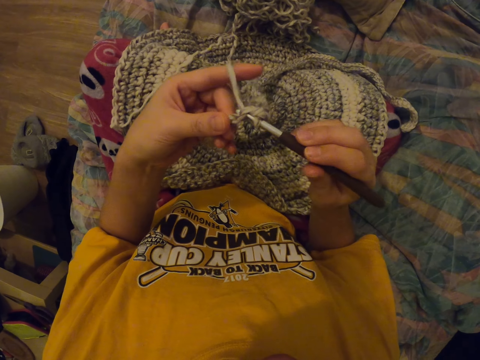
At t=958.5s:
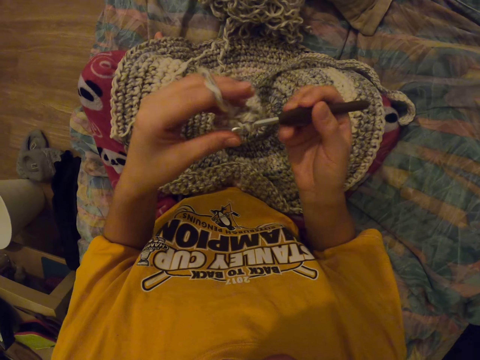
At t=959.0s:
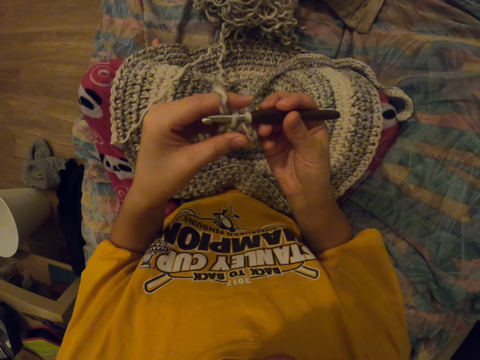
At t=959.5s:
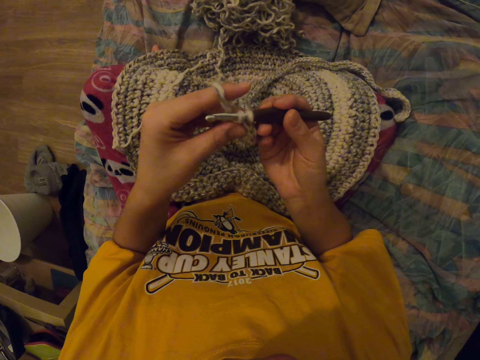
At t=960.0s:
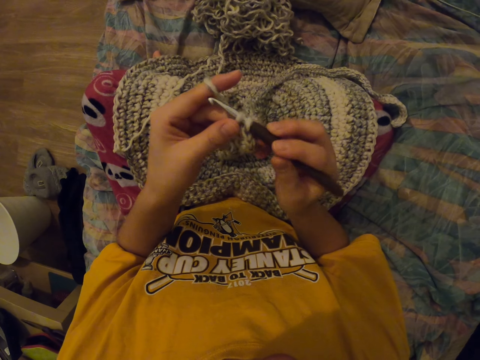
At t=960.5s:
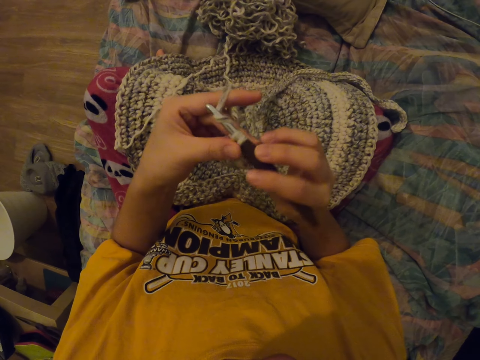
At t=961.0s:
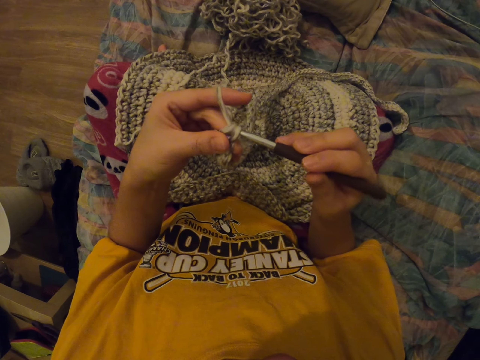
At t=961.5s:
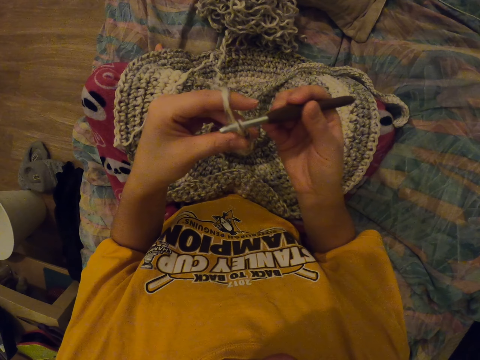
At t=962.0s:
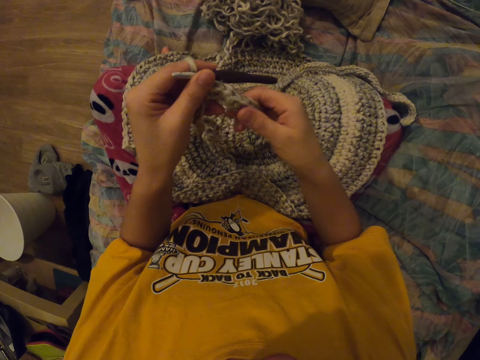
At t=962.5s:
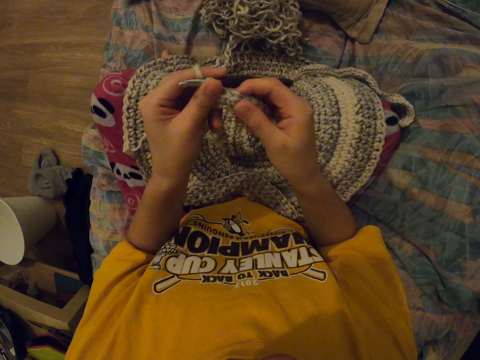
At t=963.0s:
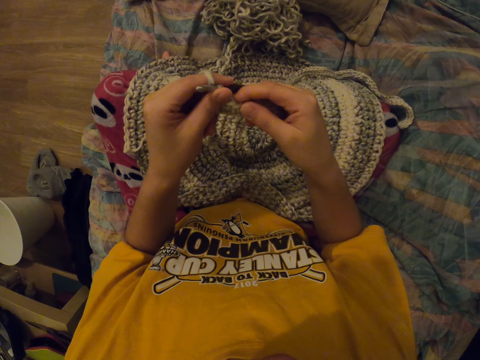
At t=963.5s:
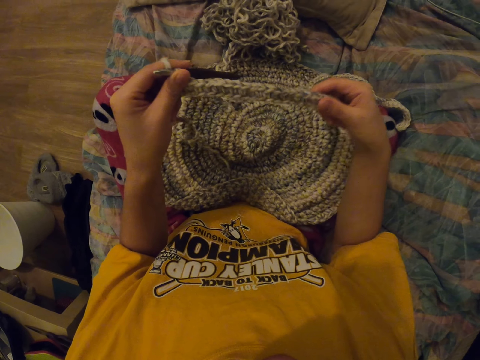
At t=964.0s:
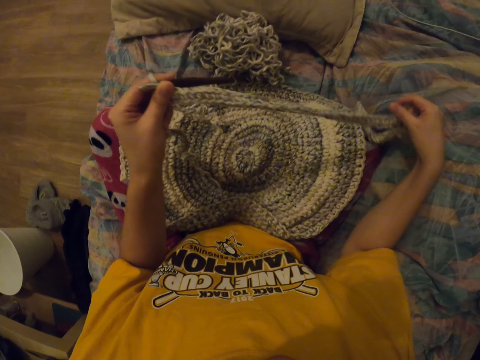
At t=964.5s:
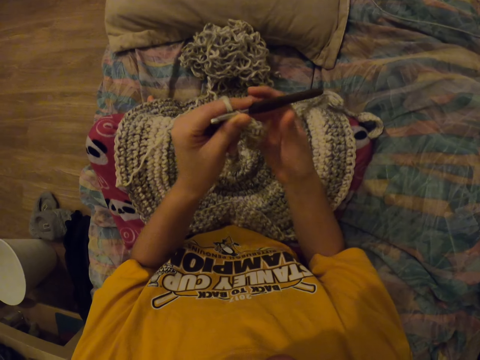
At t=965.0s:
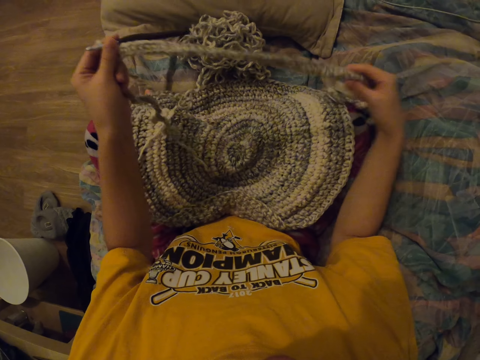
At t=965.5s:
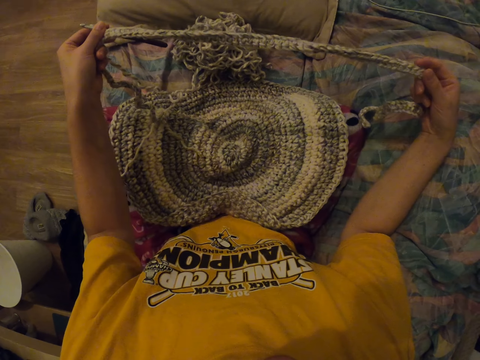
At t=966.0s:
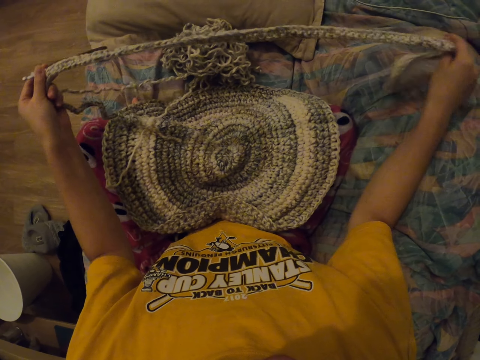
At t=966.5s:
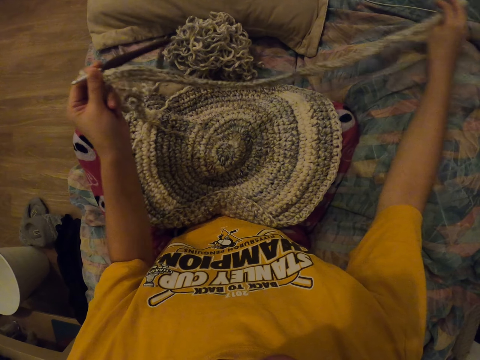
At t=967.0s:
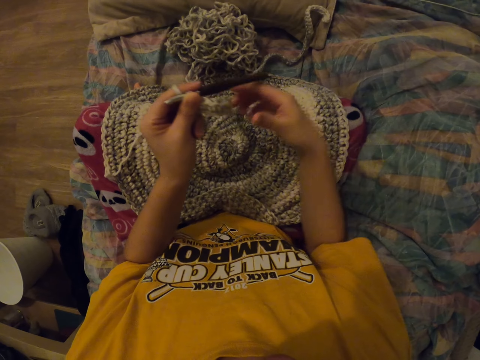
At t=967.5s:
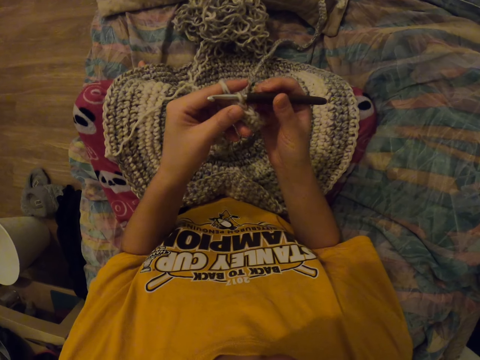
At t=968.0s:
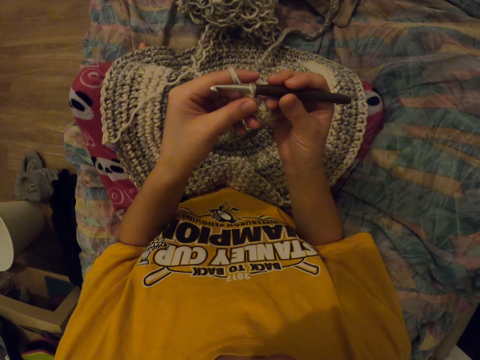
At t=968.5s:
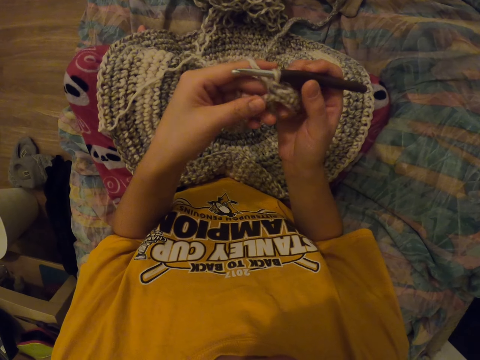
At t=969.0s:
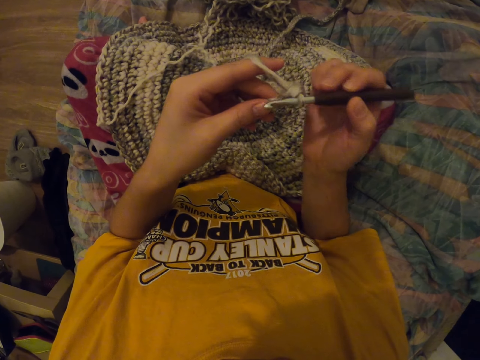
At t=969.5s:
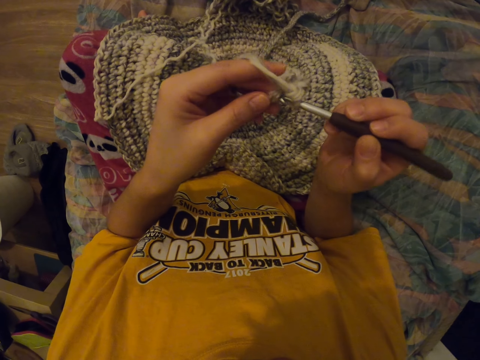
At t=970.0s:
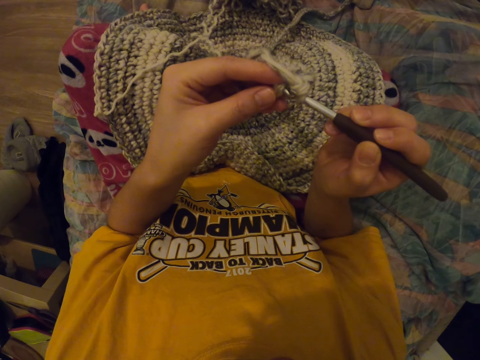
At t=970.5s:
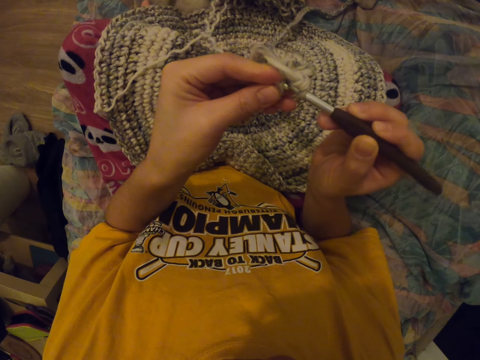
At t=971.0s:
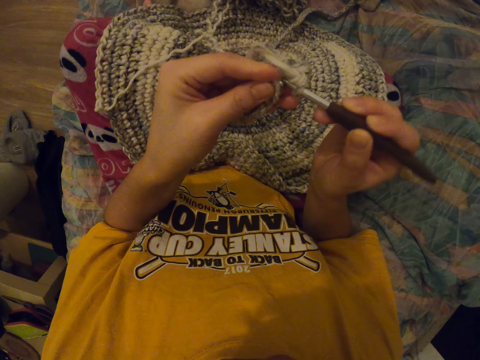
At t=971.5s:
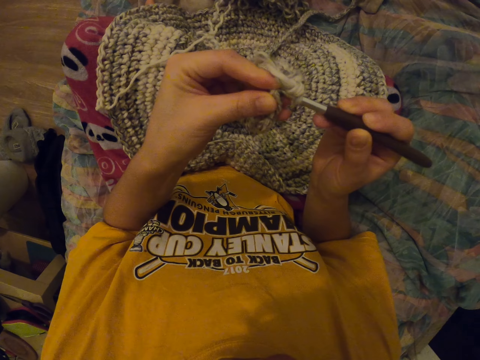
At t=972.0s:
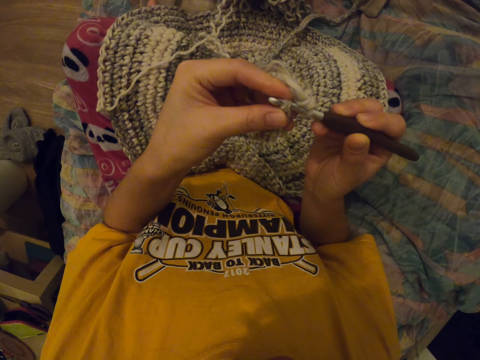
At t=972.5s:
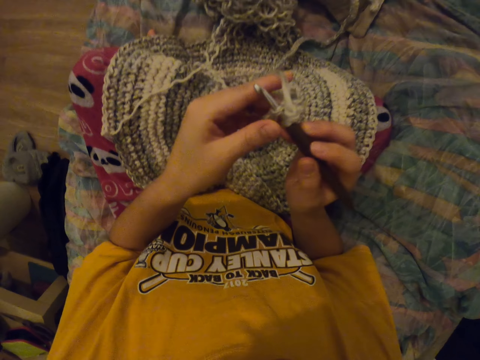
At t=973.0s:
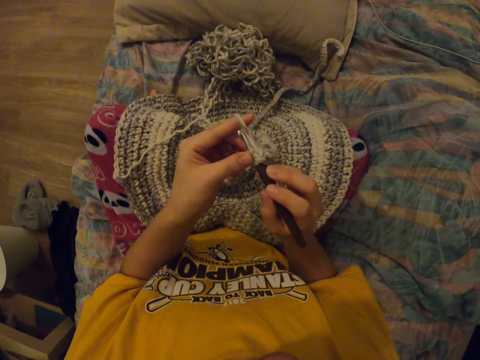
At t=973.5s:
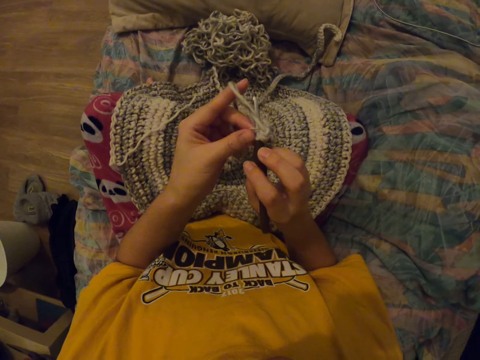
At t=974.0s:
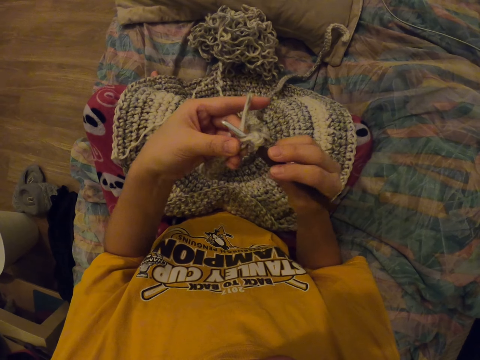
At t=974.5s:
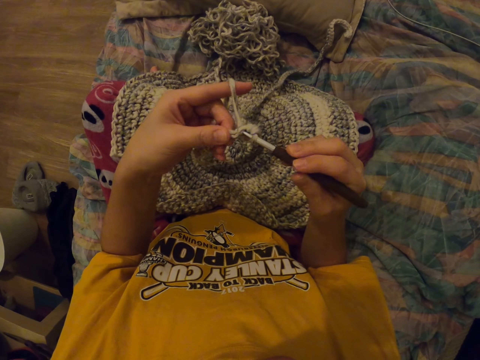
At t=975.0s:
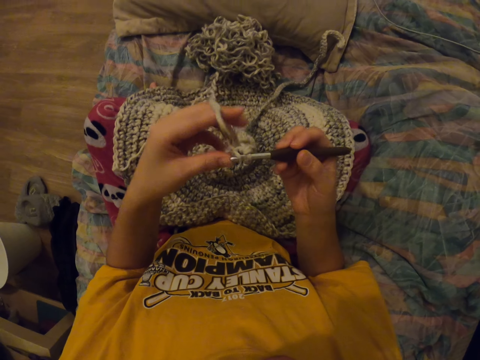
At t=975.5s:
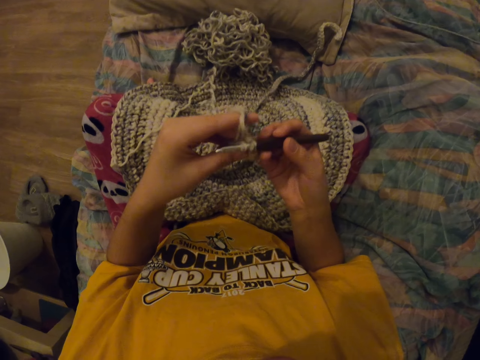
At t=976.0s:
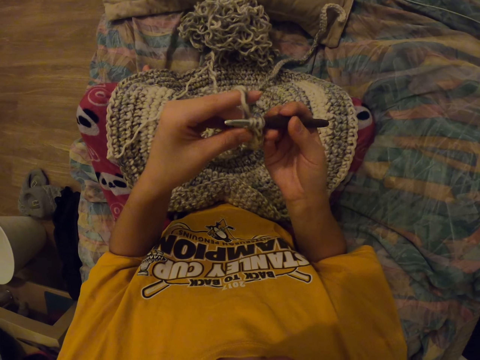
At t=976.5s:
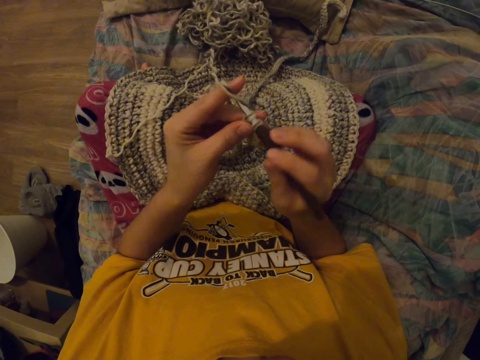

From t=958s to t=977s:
The camera wearer releases their hand from the needle. They hold the sewn object. They move the sewn object. They touch the garment. They release the sewn object. They hold the sewn object. They stretch the sewn object. They put down the garment. They release the sewn object. They move their hand. They hold the needle. They touch the crochet hook. They sew the object. They interlock a loop of thread with the crochet hook.

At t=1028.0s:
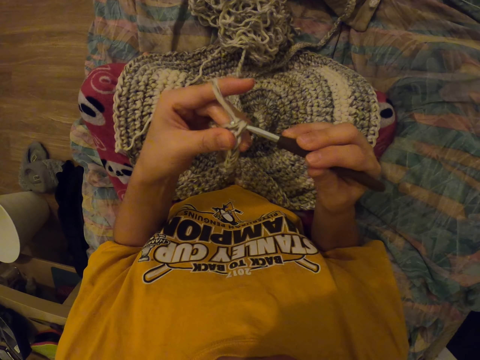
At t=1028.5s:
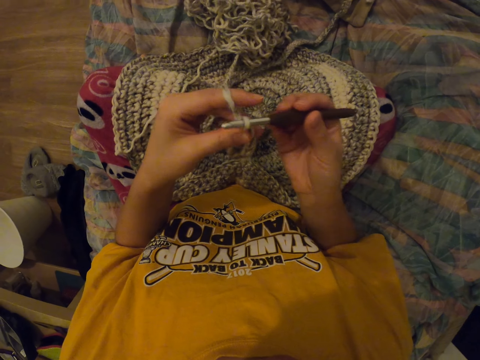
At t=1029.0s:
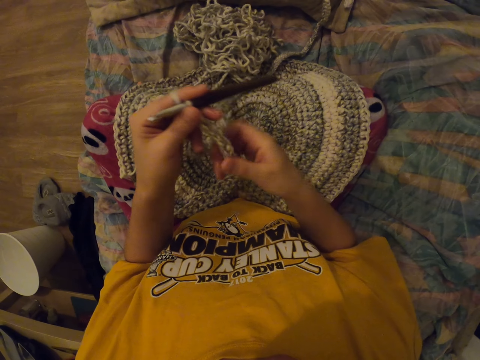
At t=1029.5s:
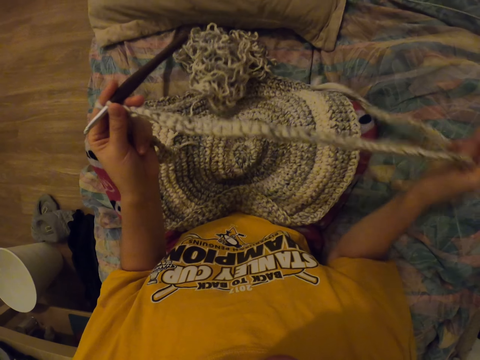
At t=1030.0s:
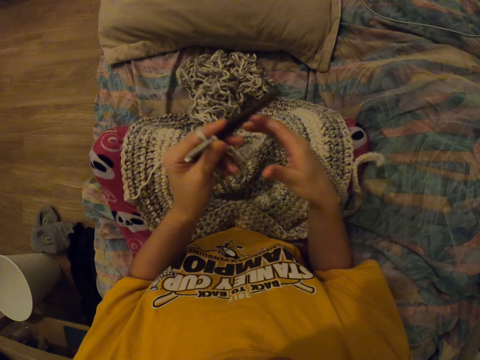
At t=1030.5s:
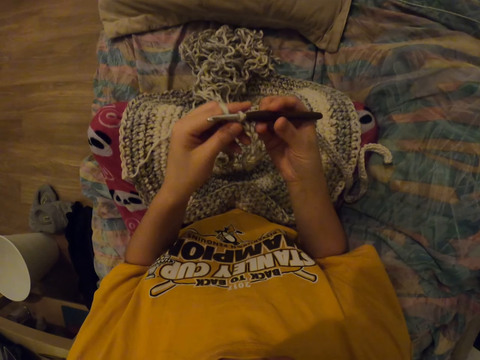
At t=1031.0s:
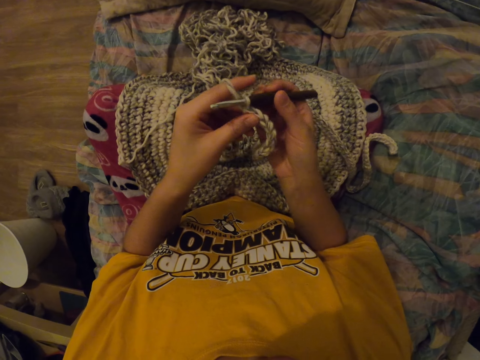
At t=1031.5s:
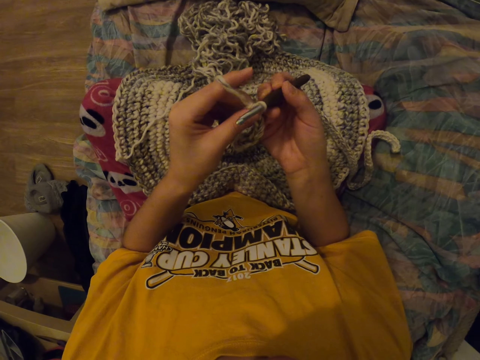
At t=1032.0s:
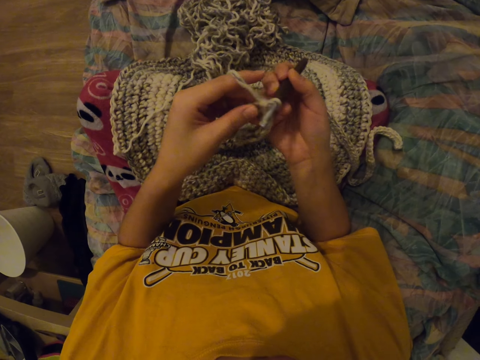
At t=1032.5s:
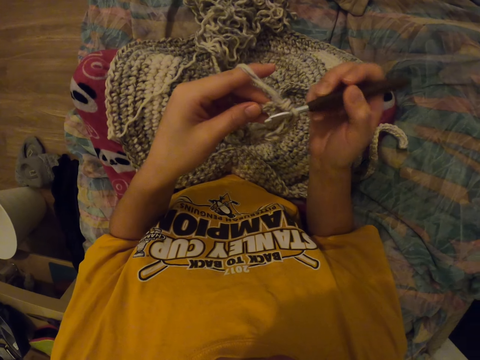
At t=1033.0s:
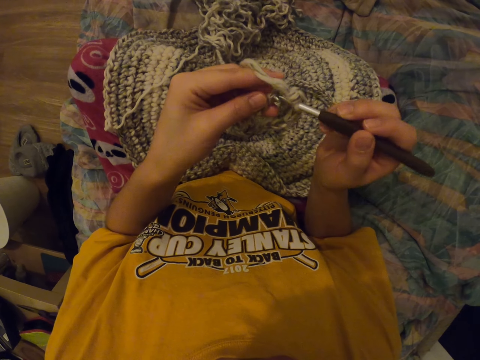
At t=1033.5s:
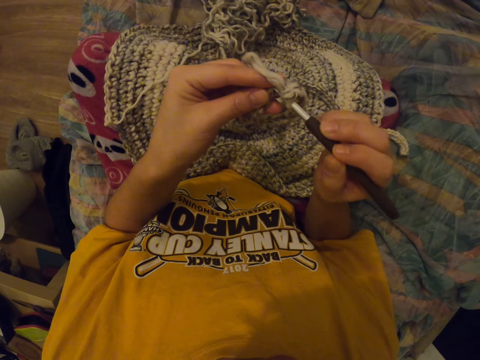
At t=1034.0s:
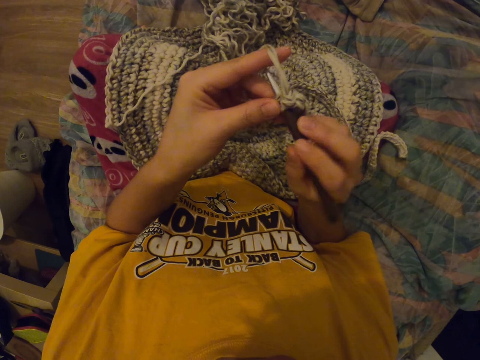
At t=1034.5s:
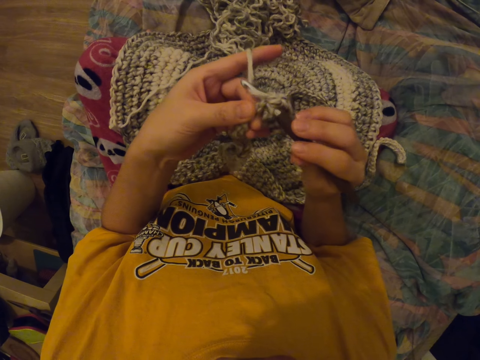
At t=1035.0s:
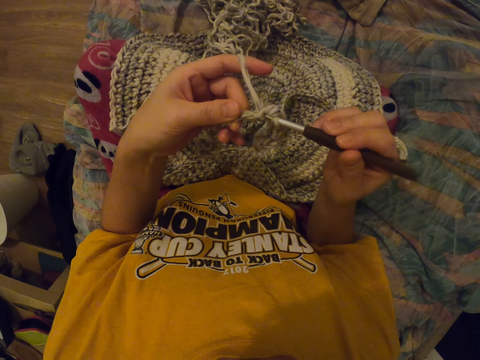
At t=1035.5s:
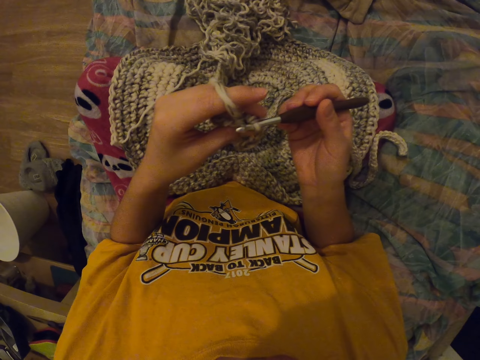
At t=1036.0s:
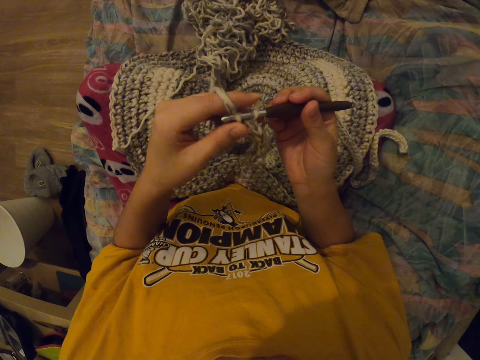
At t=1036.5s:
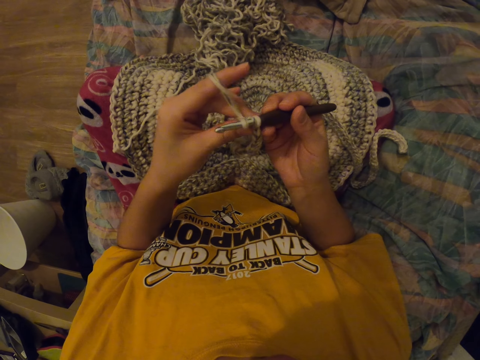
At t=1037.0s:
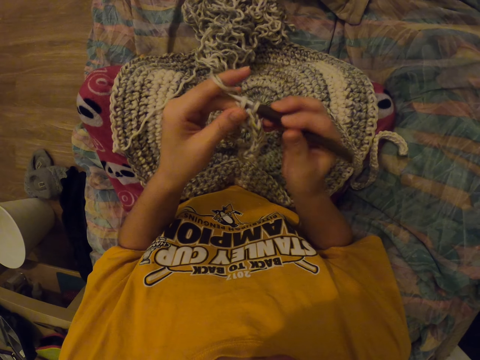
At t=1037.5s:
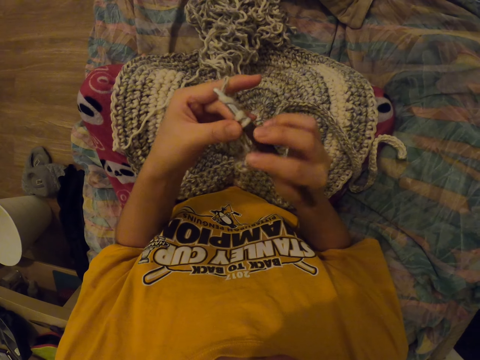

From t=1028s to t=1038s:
The camera wearer releases their hand from the needle. They pull the sewn object. They release the sewn object. They hold the needle. They touch the crochet hook. They sew the object. They interlock a loop of thread.
